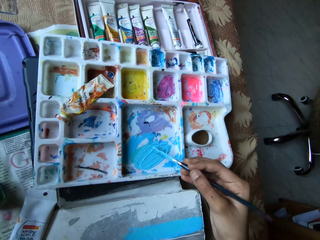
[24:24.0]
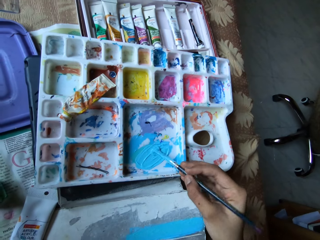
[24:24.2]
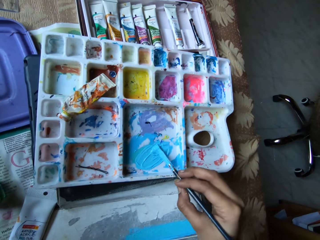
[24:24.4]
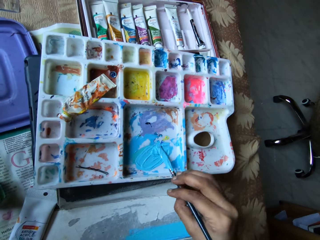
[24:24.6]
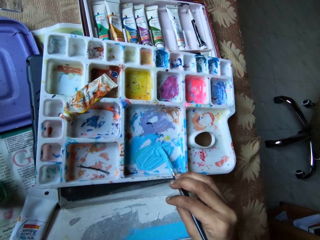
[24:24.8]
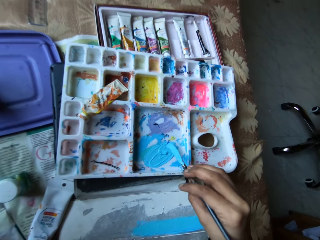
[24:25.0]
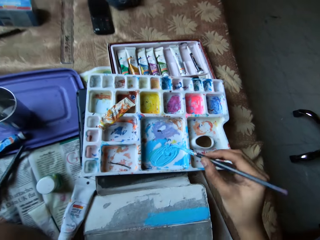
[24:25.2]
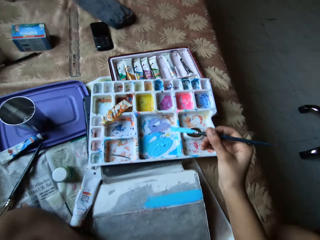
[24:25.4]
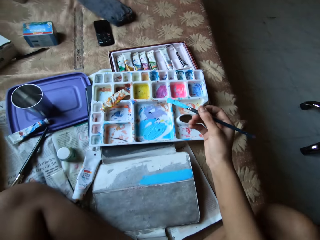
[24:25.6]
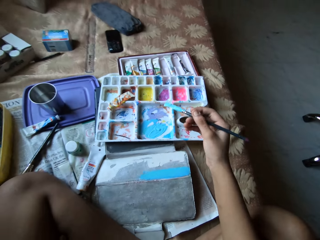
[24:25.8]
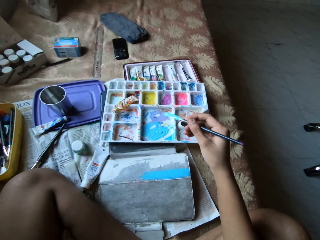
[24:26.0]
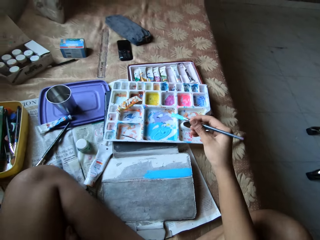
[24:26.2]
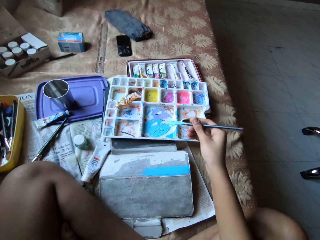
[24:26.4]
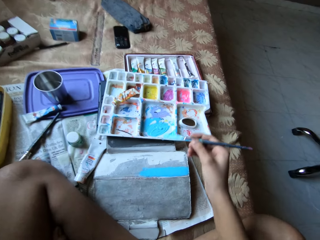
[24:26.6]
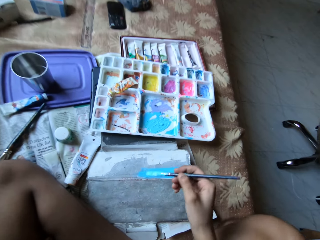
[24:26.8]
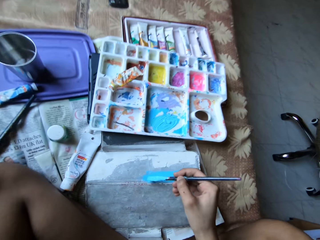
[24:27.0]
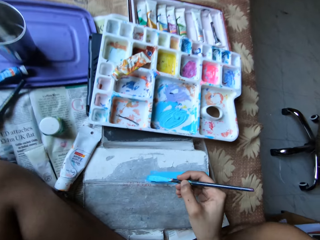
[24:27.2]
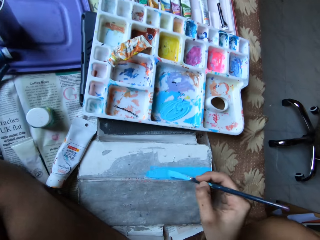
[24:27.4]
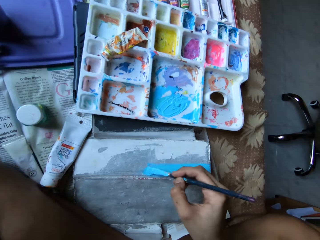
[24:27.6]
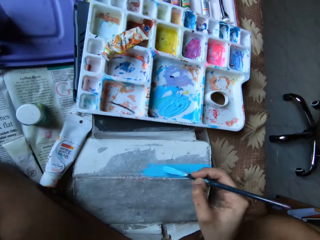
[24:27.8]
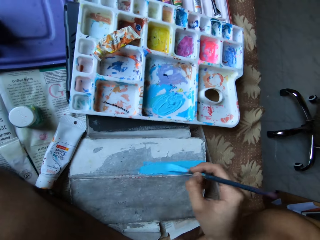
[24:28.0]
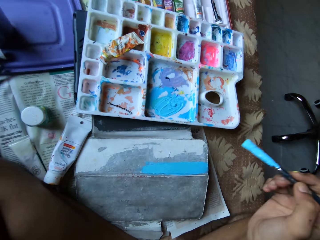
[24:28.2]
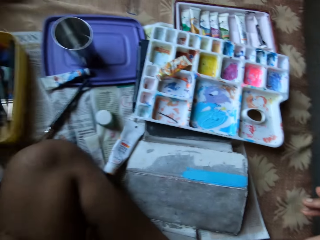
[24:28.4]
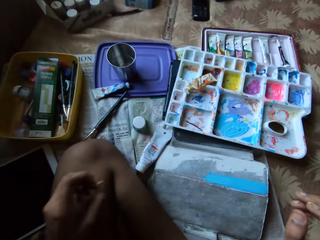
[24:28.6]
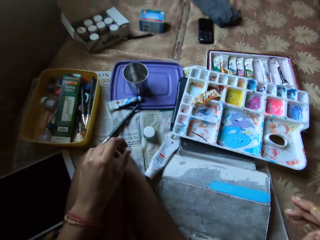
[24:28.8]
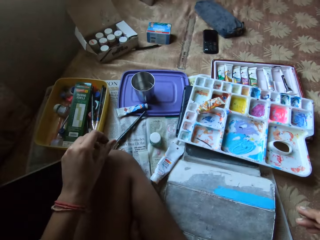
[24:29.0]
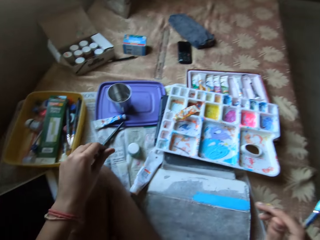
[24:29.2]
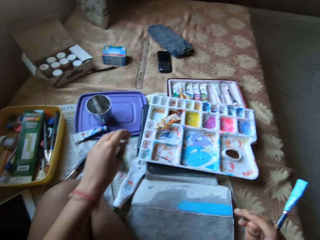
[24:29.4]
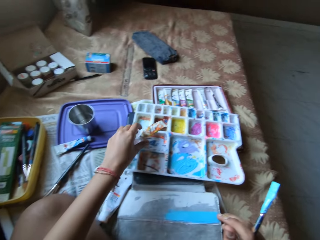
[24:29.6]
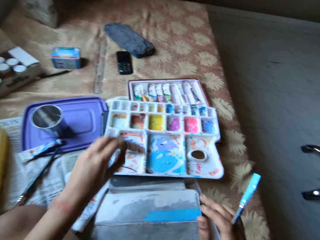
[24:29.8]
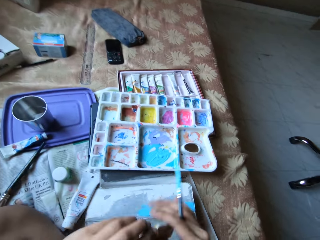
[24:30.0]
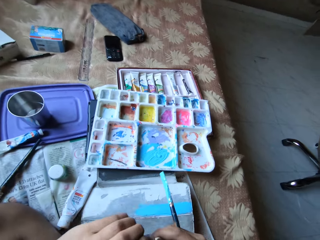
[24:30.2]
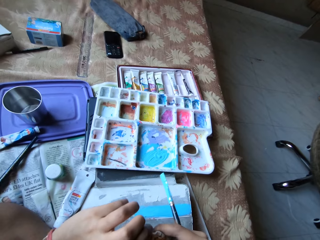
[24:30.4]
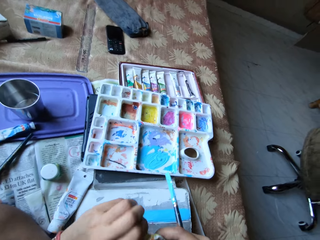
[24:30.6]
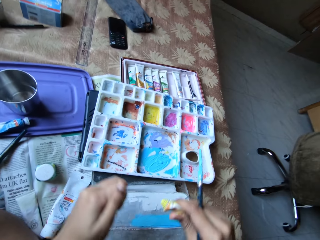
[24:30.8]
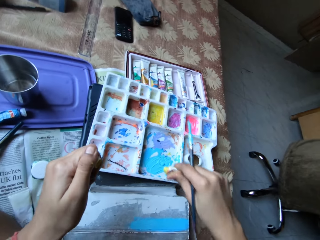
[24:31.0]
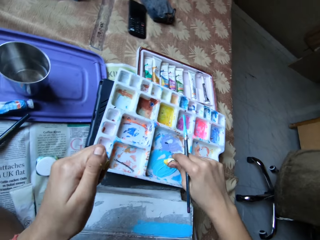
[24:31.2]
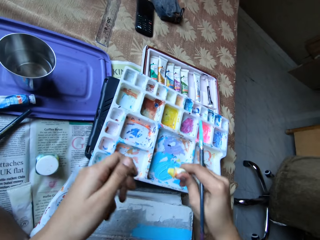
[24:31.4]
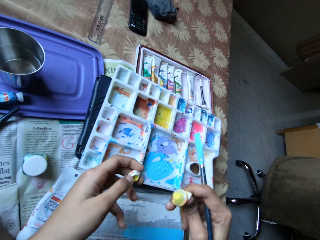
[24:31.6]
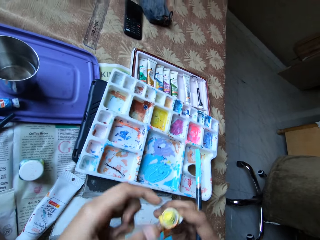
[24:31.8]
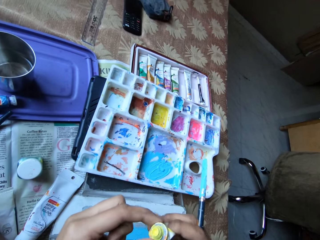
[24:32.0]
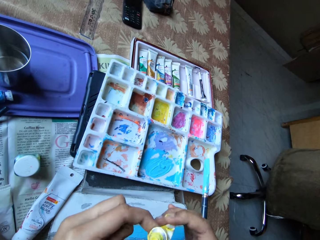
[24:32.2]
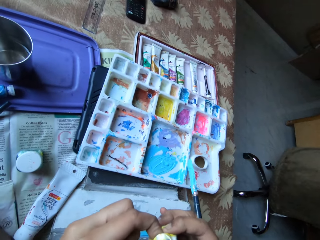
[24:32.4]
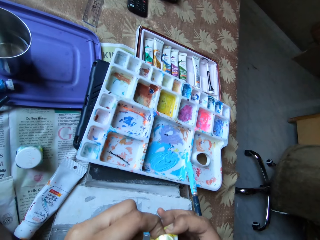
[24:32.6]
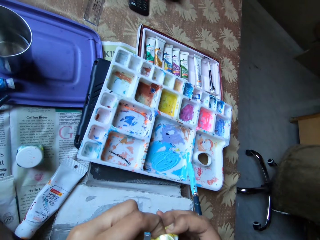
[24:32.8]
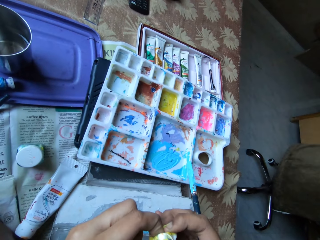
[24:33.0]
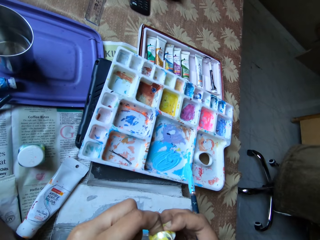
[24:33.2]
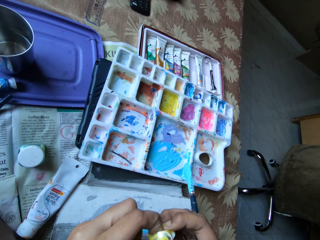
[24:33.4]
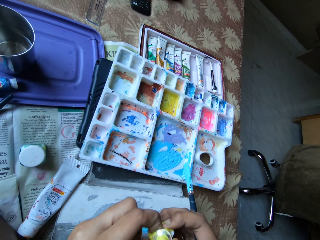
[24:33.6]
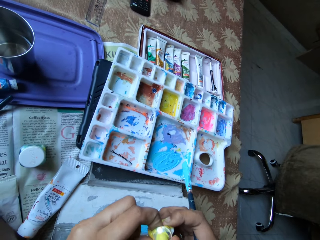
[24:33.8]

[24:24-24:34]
The camera wearer paints the leather case with the paint brush in her right hand. She picks up the tube paint or oil paint from the paint palette with her left hand. She holds the paint tube with both hands. She opens the tube paint with her left hand. She puts the oil paint inside the paint. She holds the paint tube cap with her left hand. She holds the paint tube with both hands. She squeezes out paint from the paint tube with both hands.

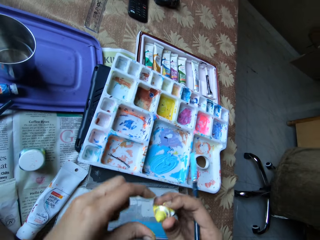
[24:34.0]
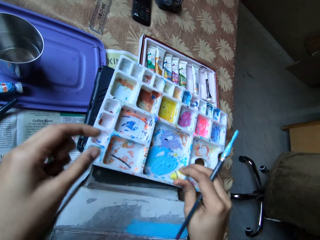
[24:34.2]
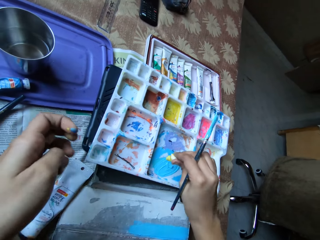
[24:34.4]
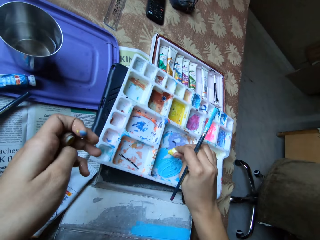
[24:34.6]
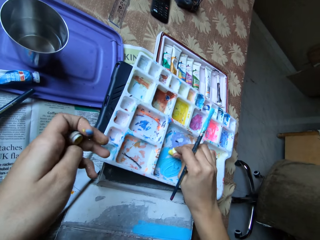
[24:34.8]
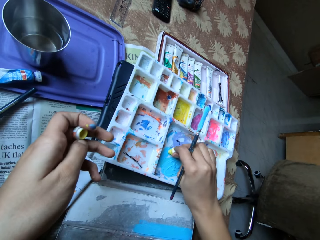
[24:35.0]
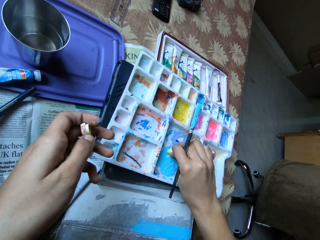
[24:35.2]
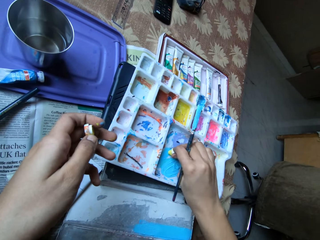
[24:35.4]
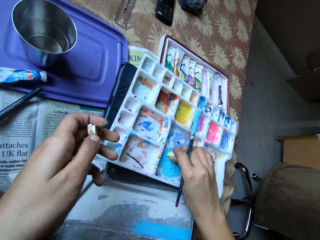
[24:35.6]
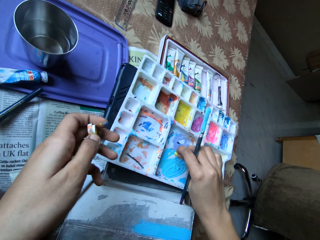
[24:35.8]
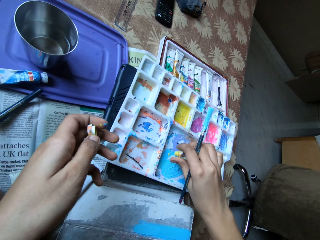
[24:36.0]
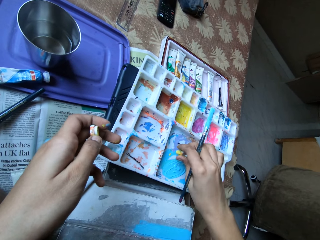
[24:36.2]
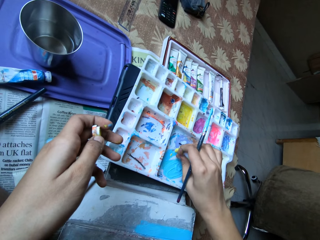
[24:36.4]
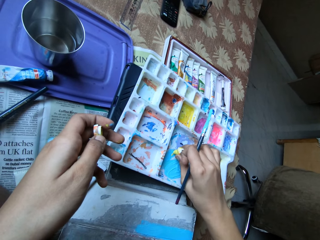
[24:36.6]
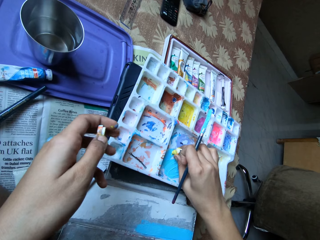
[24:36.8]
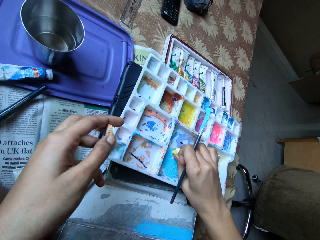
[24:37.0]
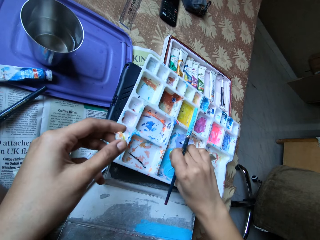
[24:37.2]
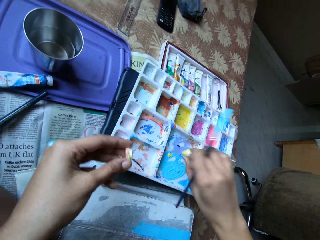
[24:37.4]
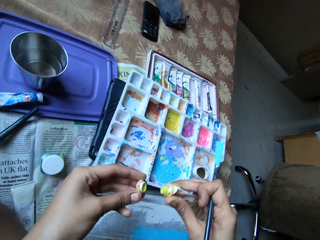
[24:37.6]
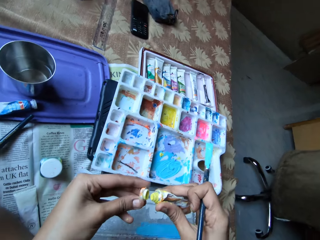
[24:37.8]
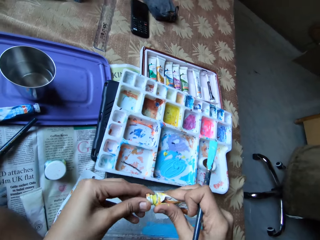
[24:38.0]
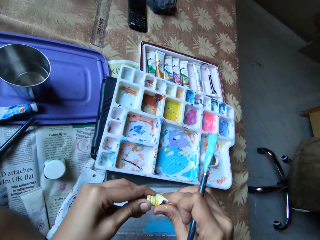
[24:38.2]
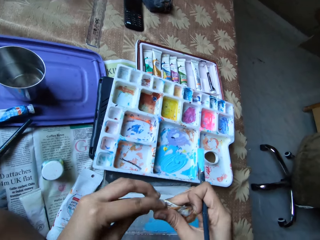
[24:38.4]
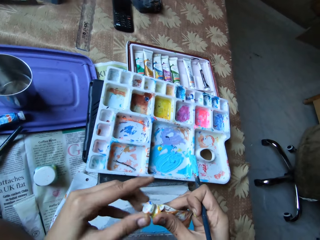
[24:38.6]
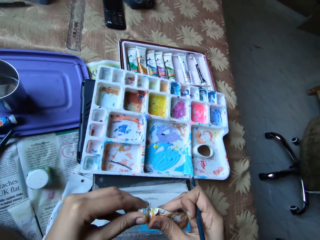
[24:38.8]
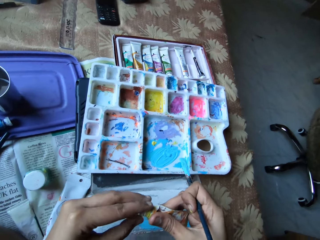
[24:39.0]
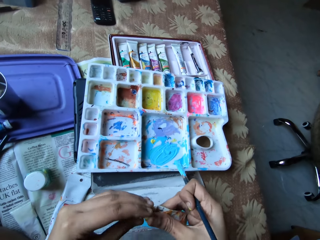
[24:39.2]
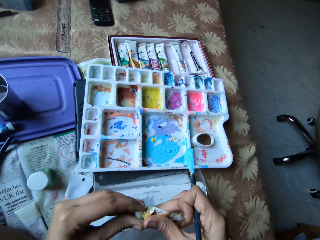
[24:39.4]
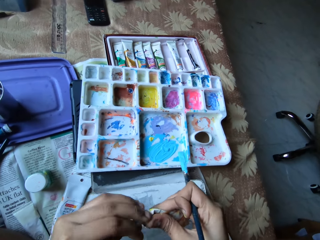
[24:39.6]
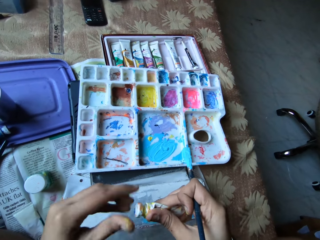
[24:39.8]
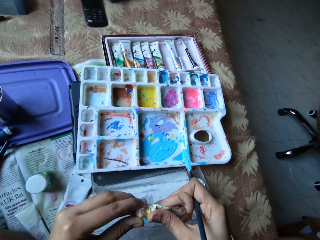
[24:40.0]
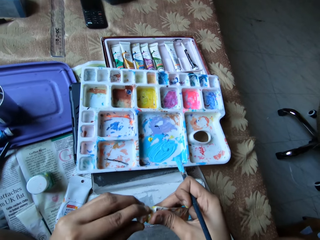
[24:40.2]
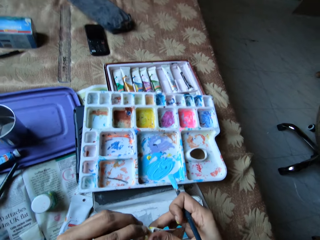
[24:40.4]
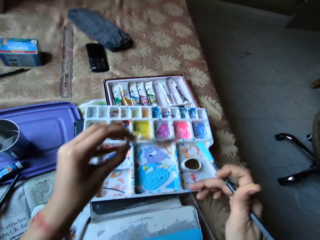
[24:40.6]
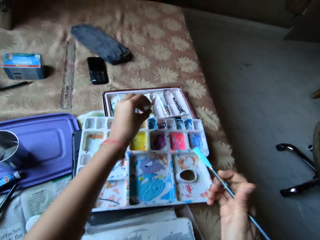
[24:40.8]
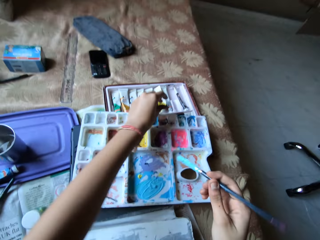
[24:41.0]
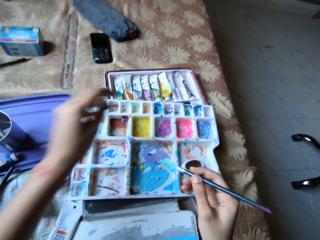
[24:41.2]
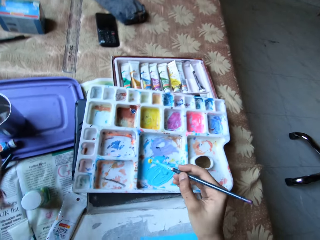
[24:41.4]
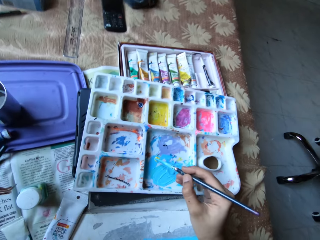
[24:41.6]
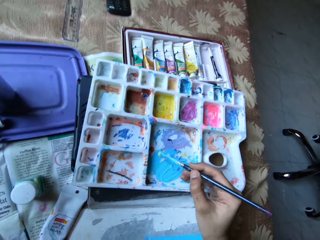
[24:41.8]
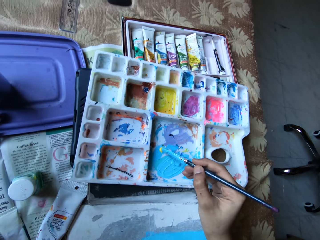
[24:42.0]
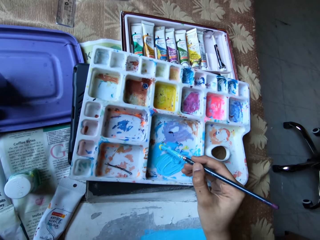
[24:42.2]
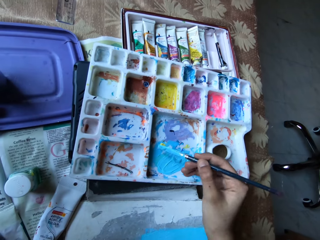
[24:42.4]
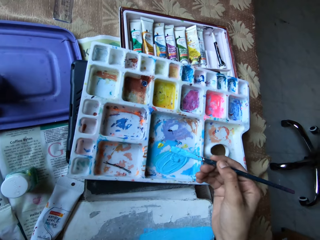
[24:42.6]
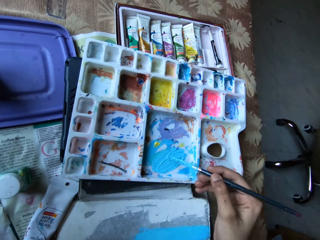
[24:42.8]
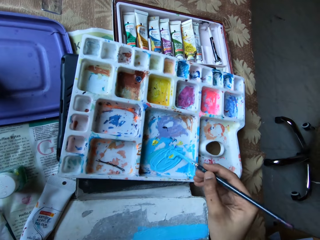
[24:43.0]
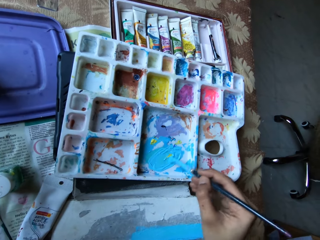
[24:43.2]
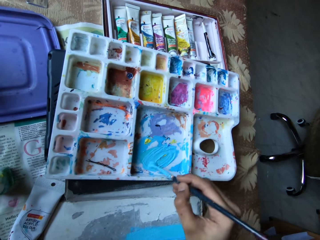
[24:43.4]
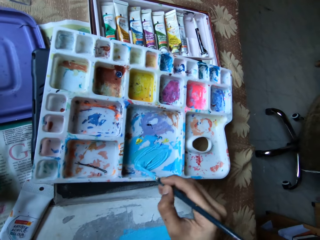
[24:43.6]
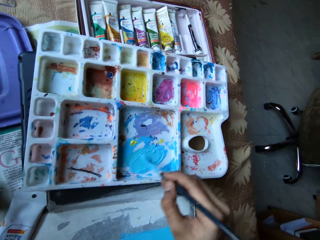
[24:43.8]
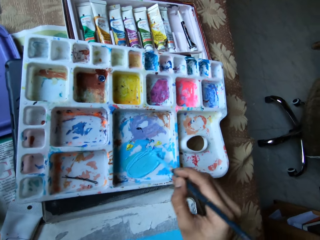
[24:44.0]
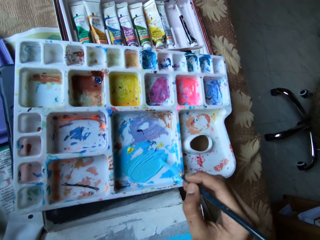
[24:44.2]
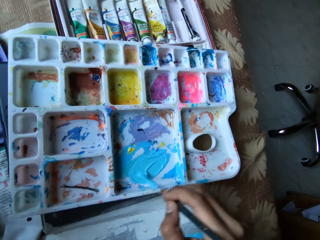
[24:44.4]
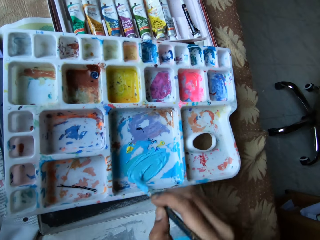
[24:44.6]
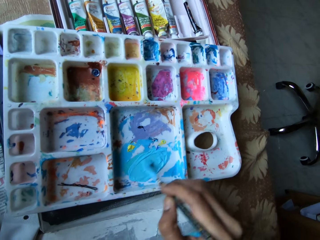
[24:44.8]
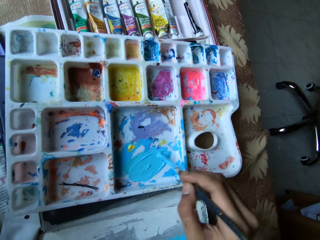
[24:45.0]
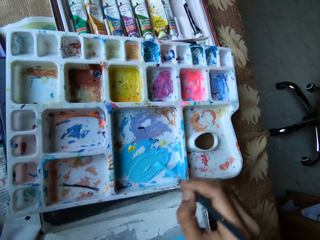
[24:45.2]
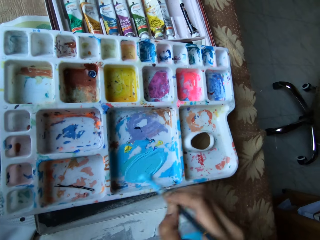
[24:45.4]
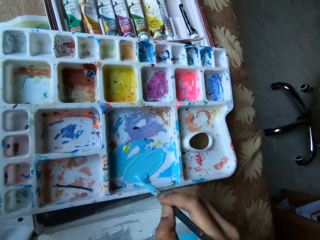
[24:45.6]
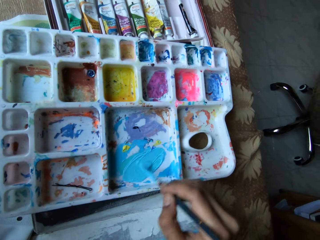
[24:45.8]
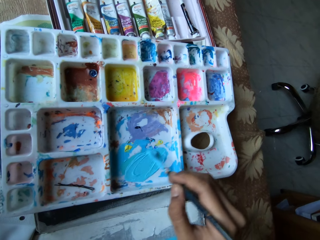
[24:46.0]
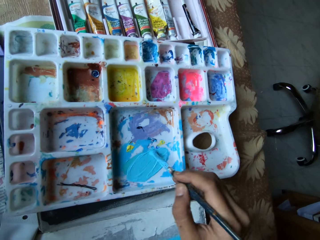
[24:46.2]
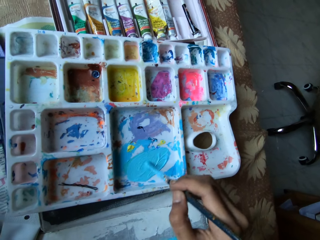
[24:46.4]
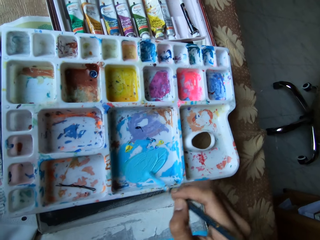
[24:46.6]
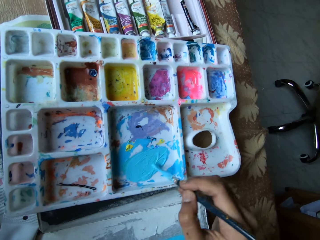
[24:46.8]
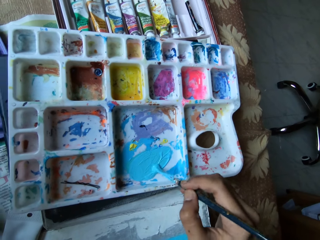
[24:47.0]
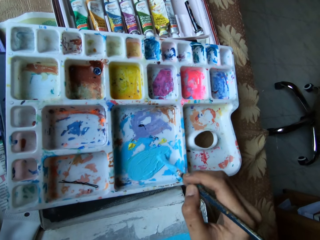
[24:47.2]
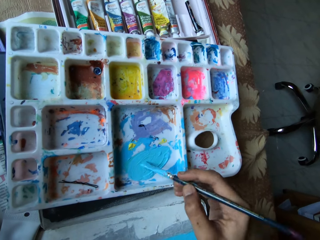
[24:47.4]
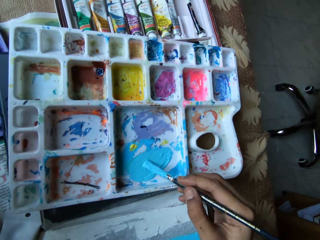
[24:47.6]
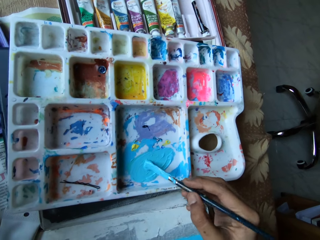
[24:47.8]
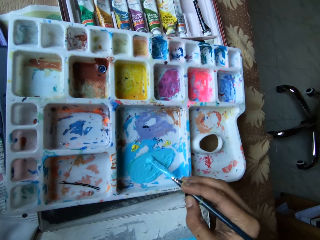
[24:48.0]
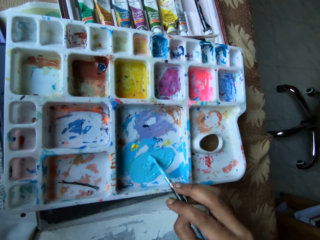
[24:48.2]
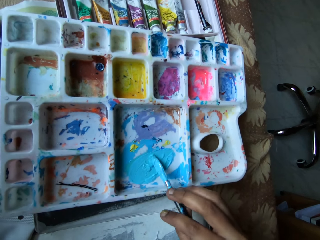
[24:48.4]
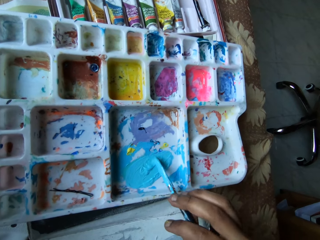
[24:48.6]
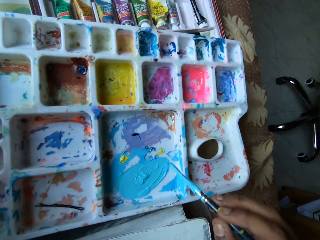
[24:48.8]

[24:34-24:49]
The camera wearer holds the paint tube with her right hand. She applies paint from the paint tube in her right hand on the paint palette. She applies paint again. She covers the paint tube with the paint tube cap in her left hand. She holds the paint tube with her left hand. She drops the paint tube on the paint tube set on the bed with her left hand. She scoops paint from the paint palette with the paint brush in her right hand. She mixes paint in the paint palette with the paint brush in her right hand. She puts the brush inside the paint.
